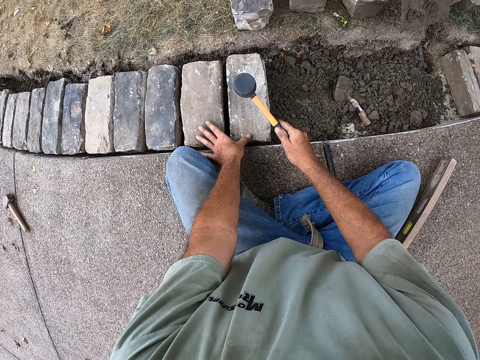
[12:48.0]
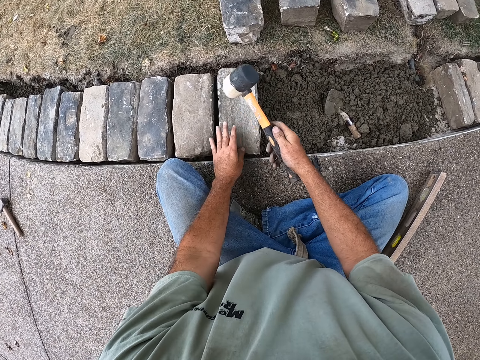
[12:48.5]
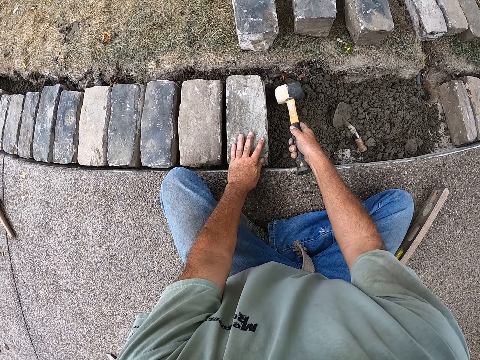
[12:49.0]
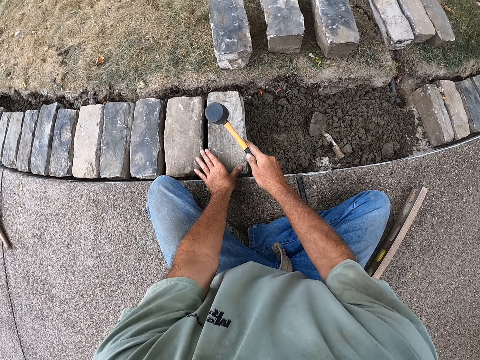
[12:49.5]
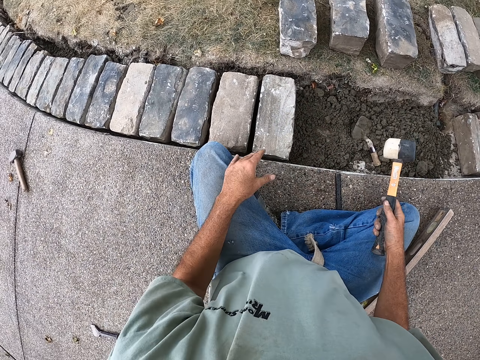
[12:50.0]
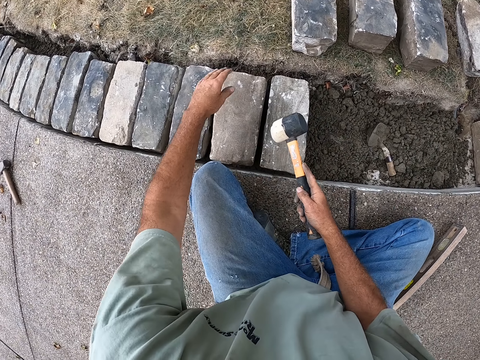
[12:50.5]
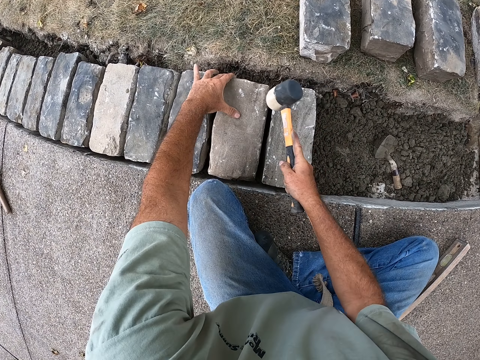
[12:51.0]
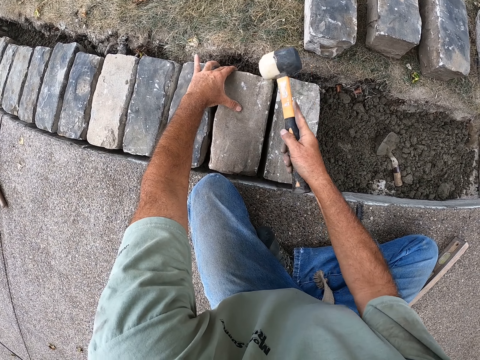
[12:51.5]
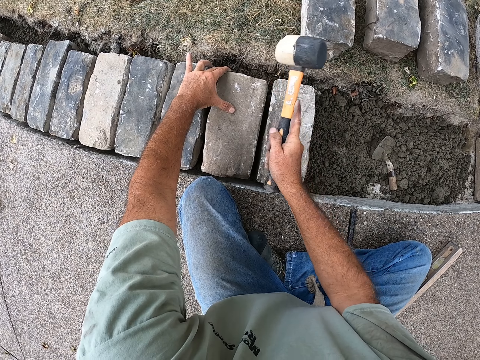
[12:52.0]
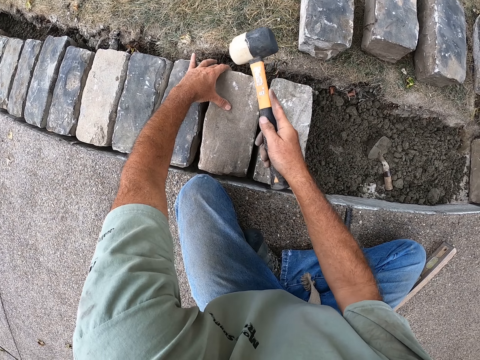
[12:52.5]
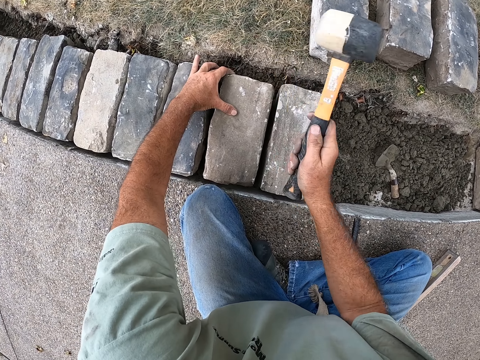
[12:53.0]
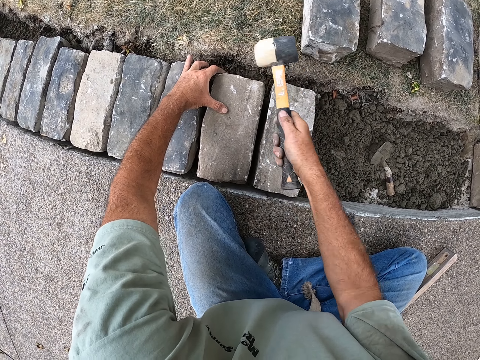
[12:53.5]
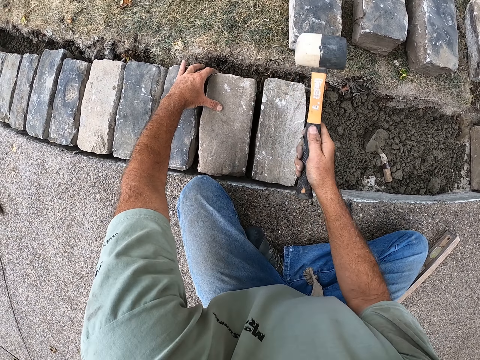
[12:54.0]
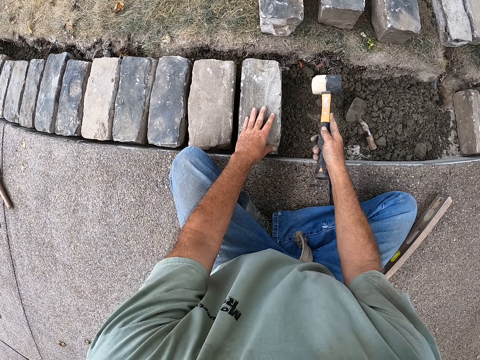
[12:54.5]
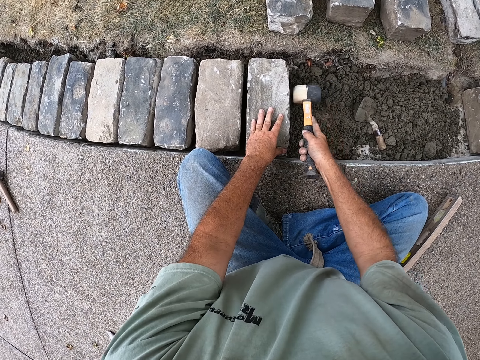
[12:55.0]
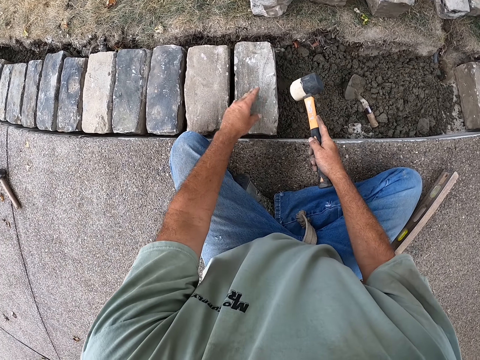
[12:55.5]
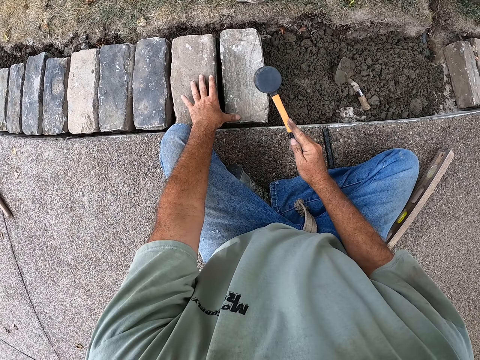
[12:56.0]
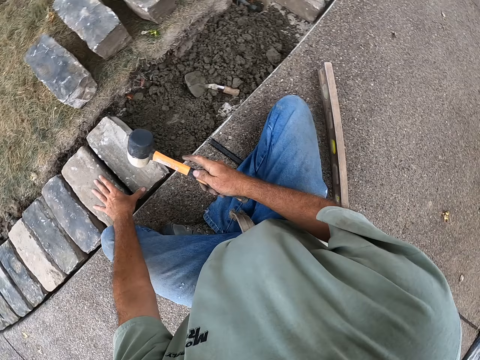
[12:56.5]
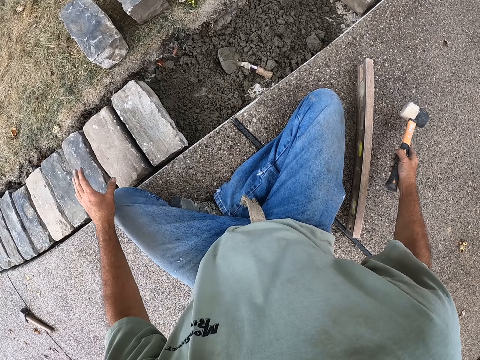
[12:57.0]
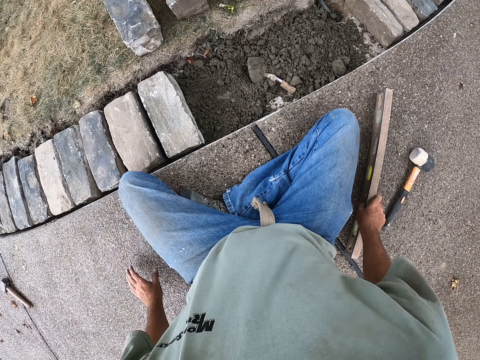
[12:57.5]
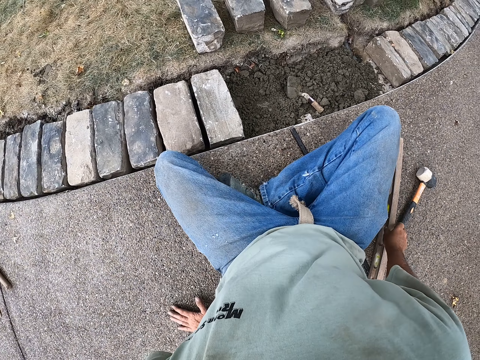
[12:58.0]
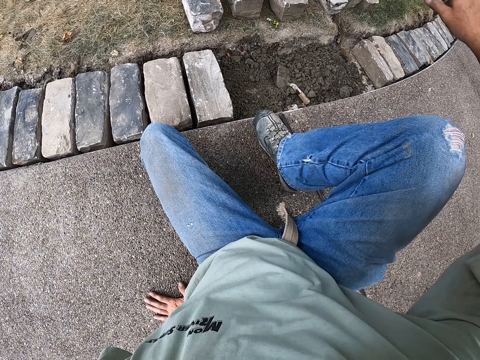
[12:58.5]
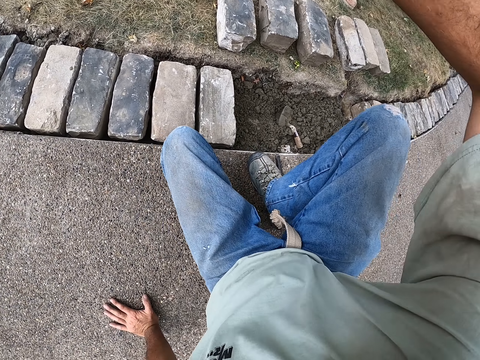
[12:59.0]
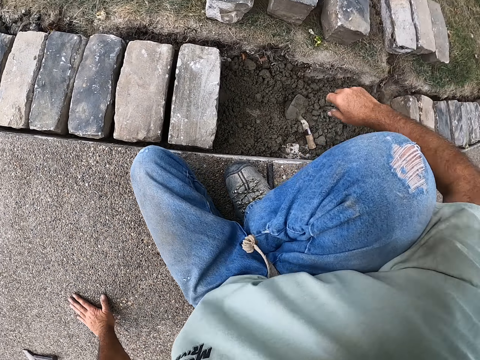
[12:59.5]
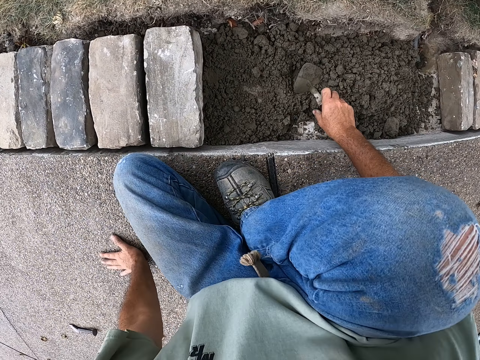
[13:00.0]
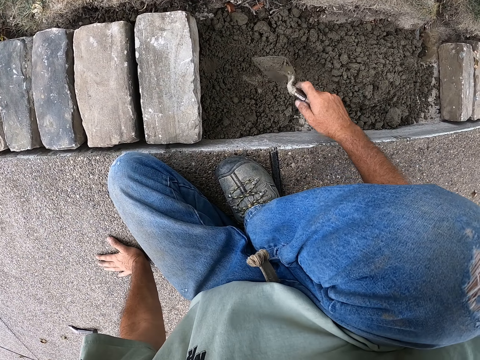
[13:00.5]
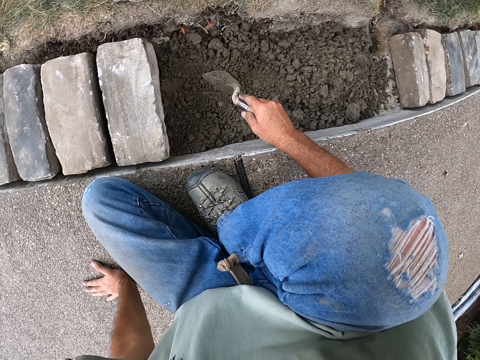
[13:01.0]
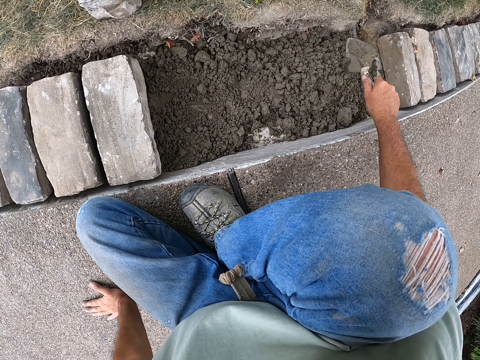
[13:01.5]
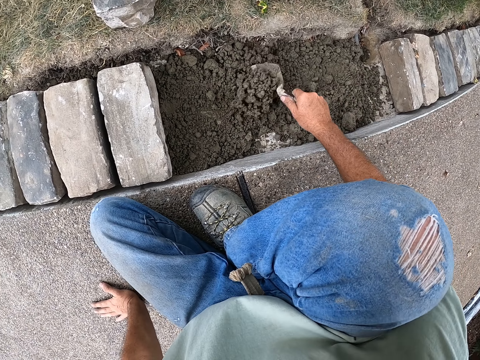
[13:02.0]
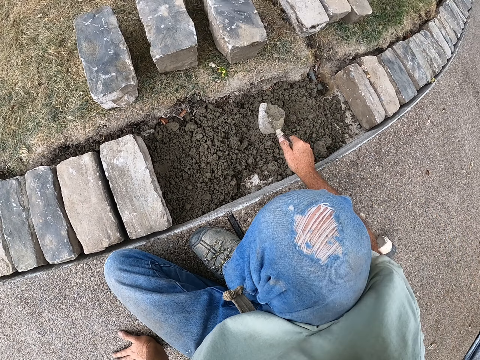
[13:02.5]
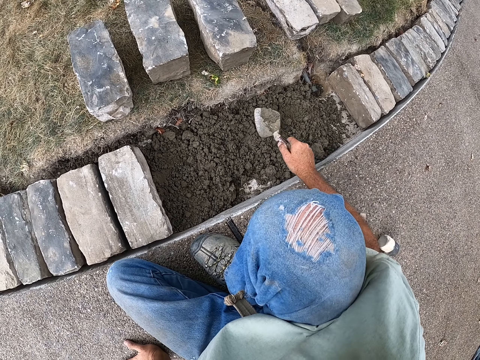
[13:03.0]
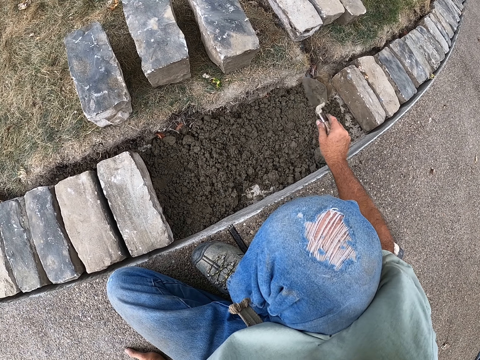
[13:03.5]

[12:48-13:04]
The camera wearer holds the hammer, holds the brick, and fixes the brick with the hammer. They put the hammer down, spread the sand with the trowel, move on the ground, pick the trowel, and mix the sand.

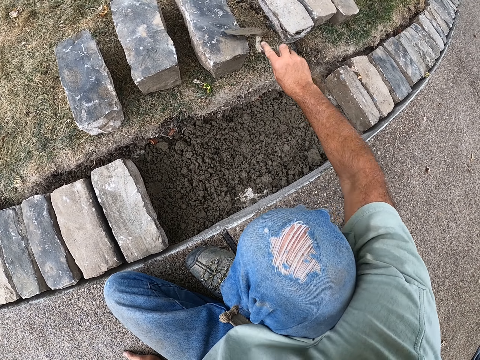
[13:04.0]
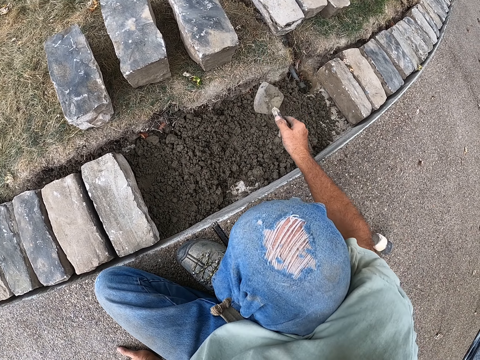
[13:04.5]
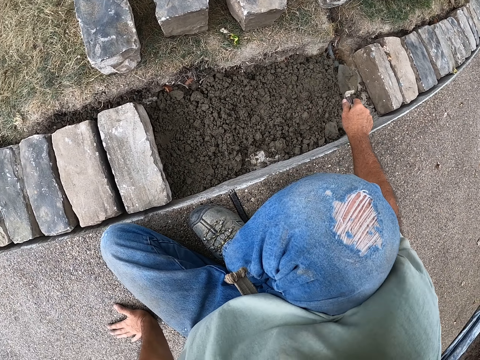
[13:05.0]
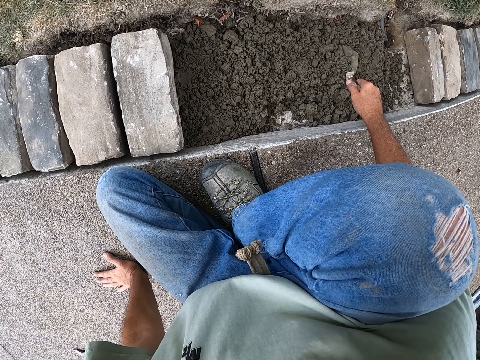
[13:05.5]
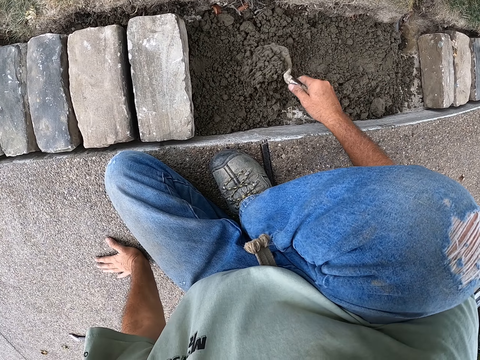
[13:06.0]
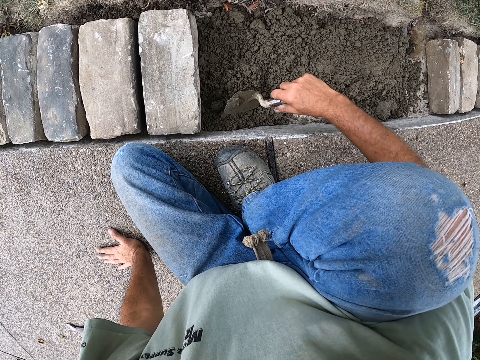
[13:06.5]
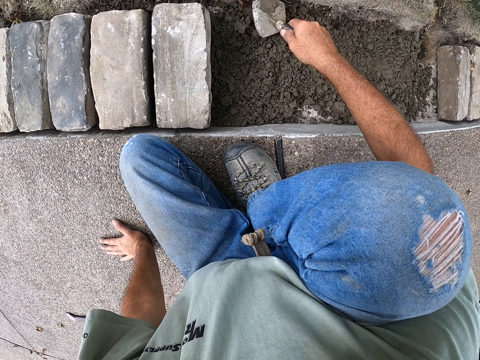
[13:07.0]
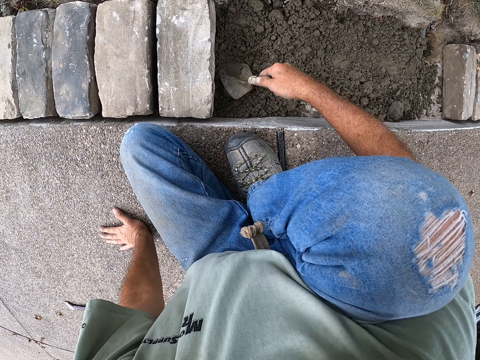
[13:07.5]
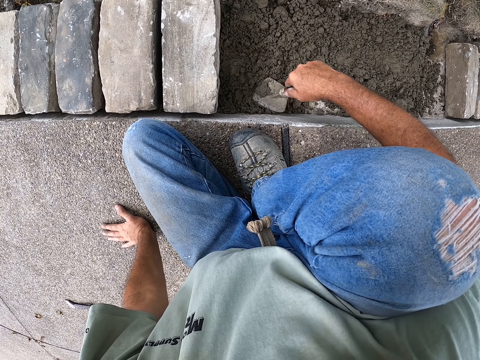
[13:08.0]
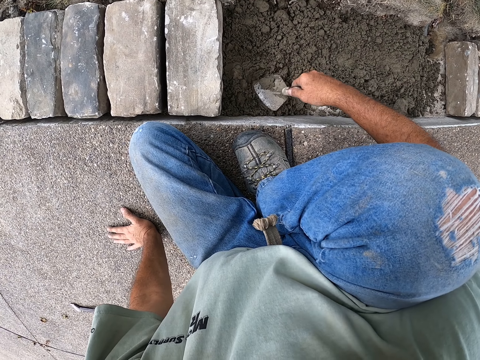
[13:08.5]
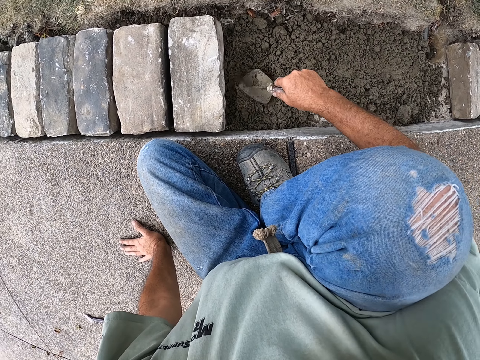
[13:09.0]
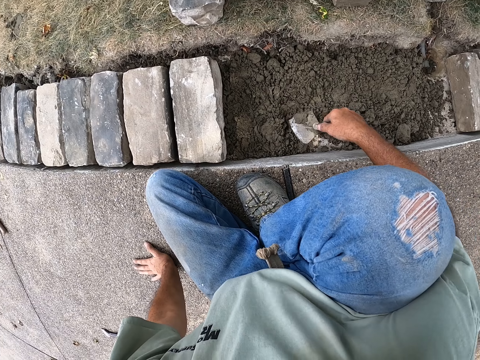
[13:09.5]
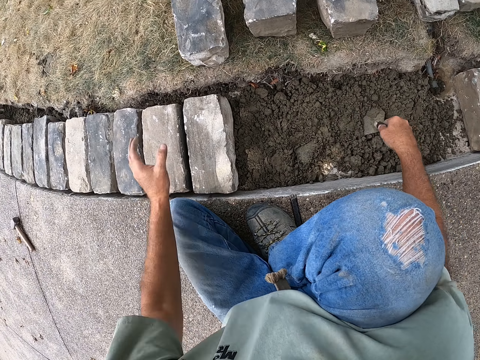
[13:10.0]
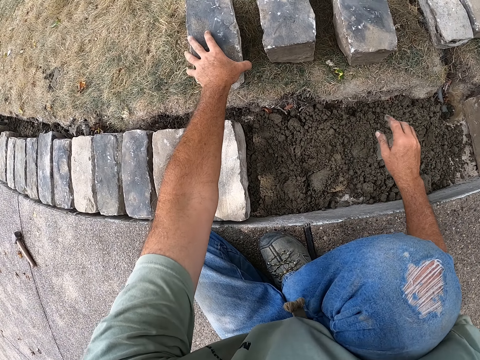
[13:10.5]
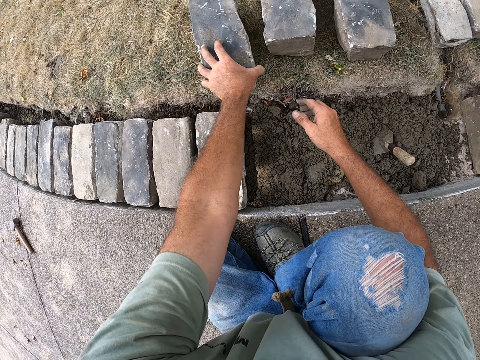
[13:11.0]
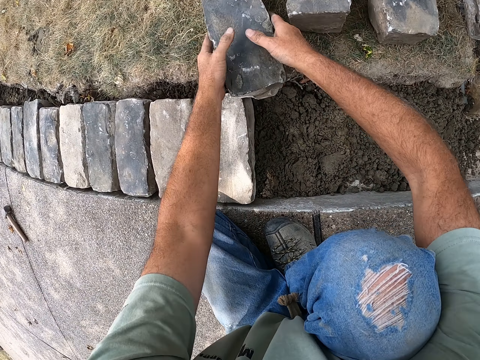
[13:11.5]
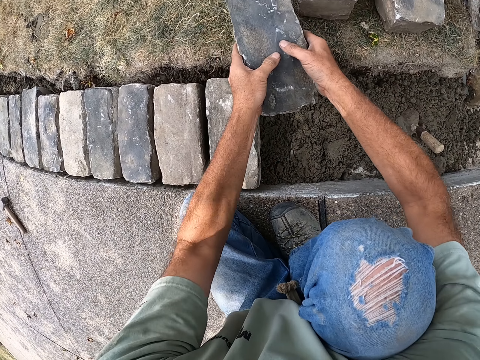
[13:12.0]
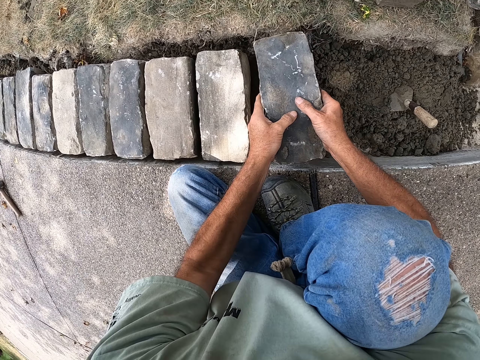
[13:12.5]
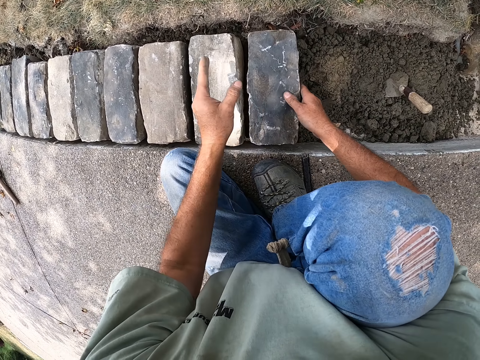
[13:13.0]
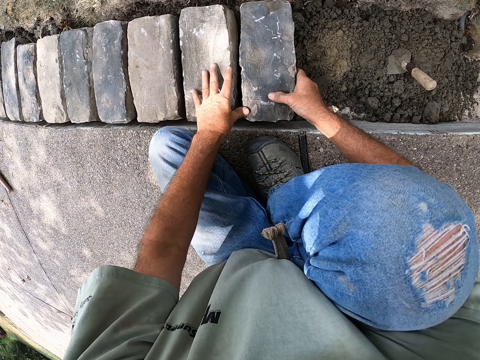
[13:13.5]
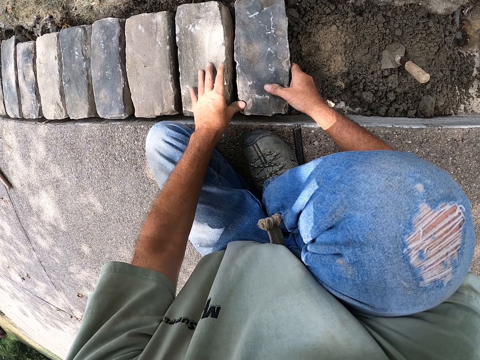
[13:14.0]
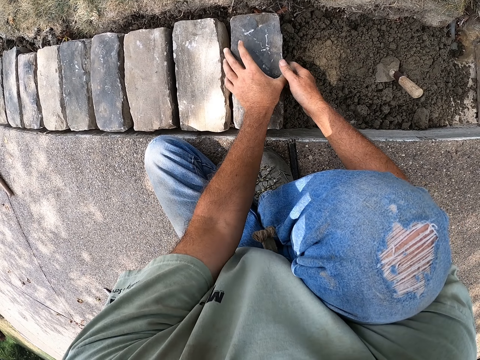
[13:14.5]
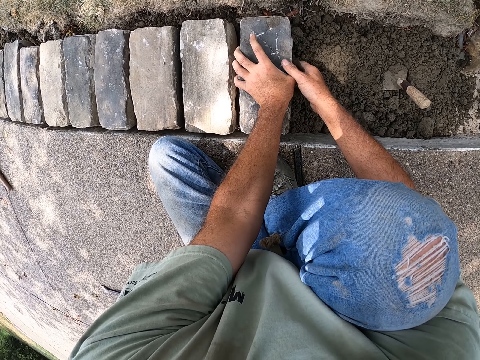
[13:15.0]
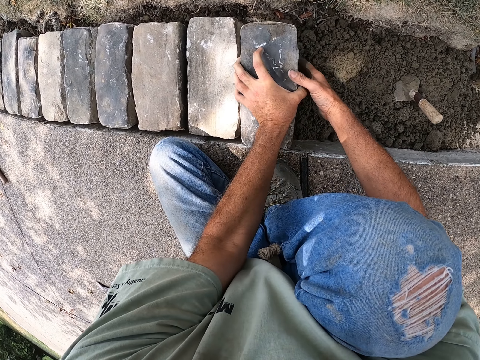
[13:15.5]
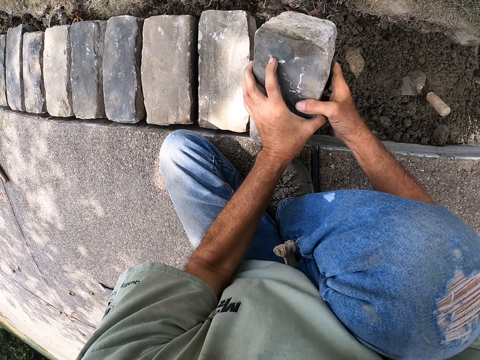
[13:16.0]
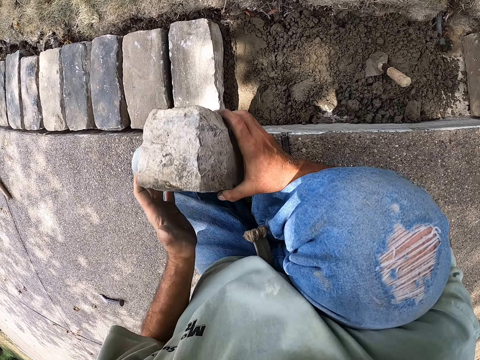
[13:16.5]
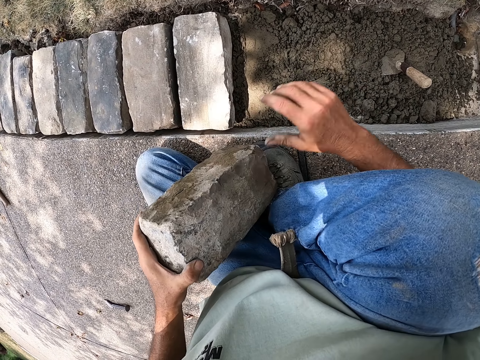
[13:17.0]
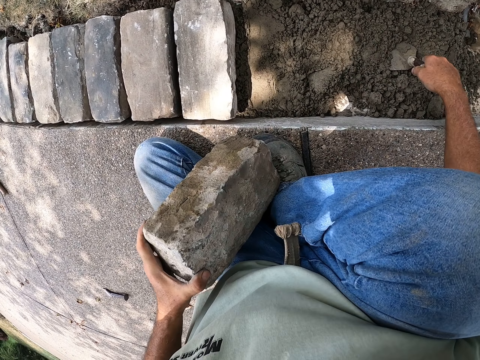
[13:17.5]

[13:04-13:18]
The camera wearer holds the trowel, mixes the sand, and puts the trowel on the sand. They pick the brick and put the brick on the sand. They pick the brick from the sand and hold the brick.
